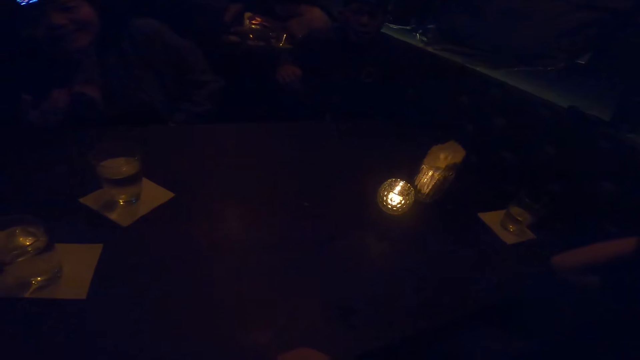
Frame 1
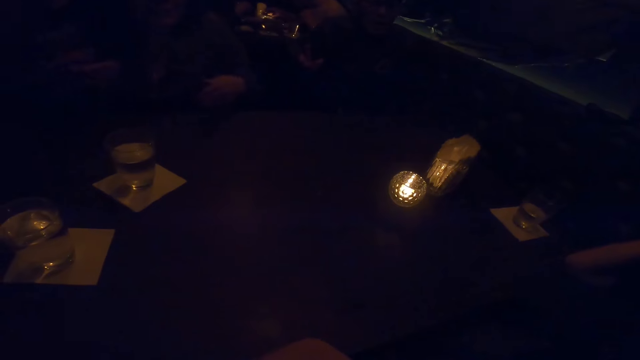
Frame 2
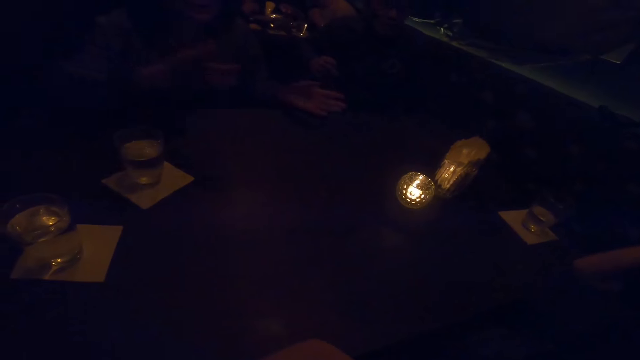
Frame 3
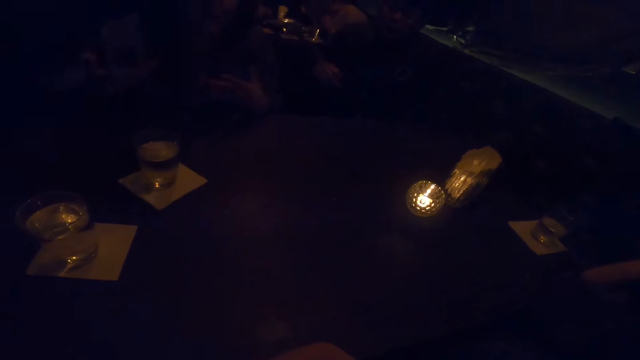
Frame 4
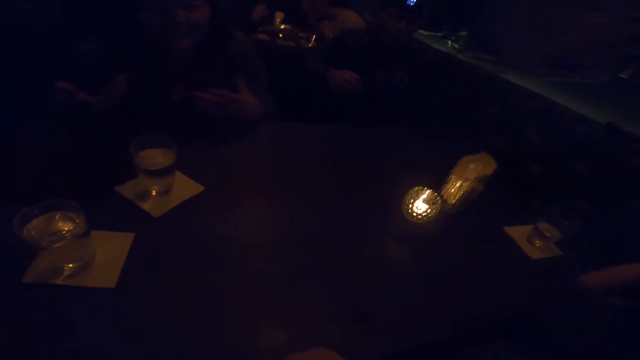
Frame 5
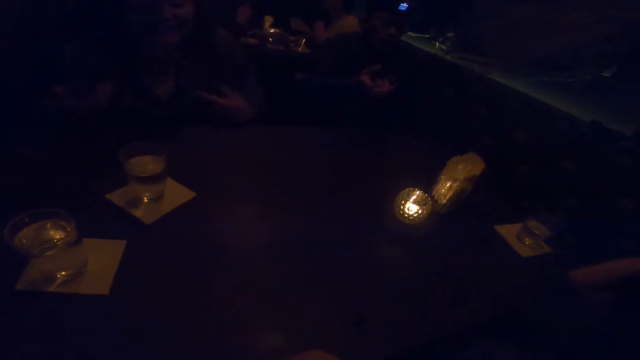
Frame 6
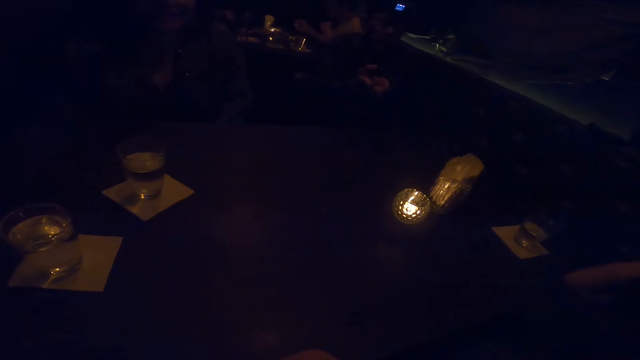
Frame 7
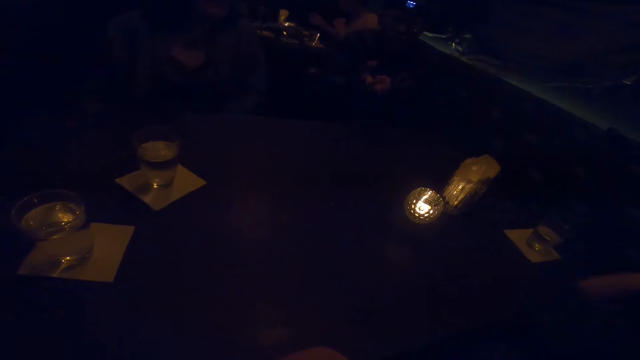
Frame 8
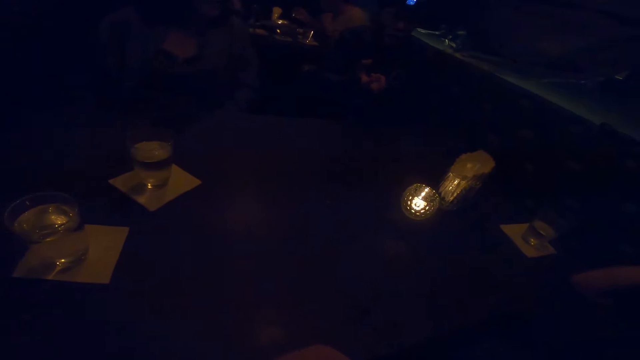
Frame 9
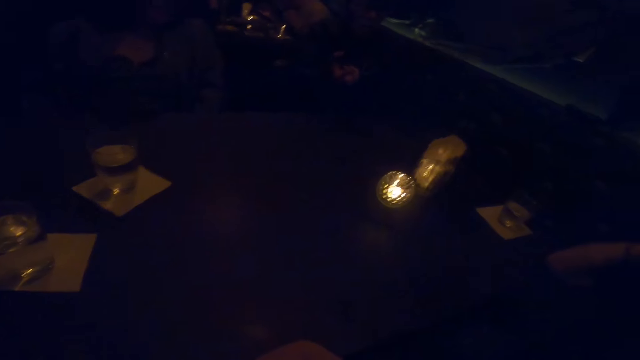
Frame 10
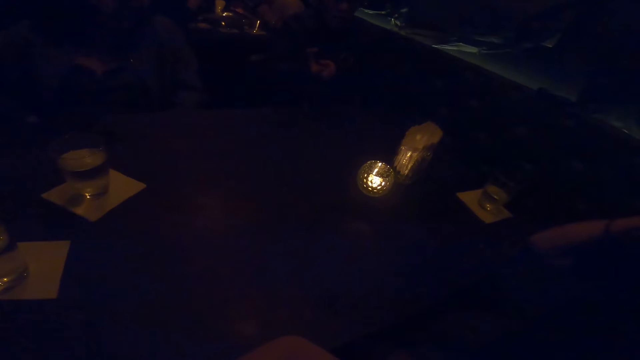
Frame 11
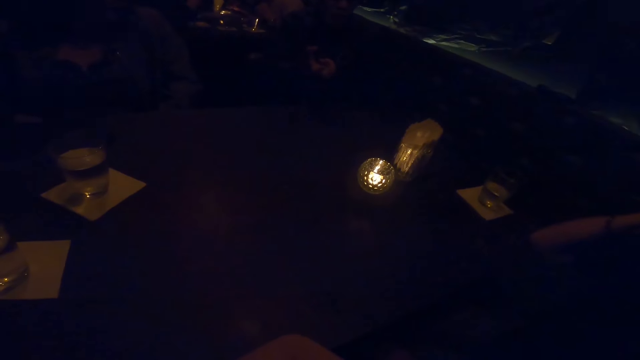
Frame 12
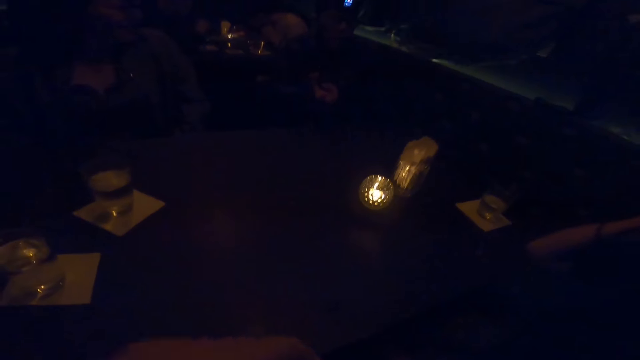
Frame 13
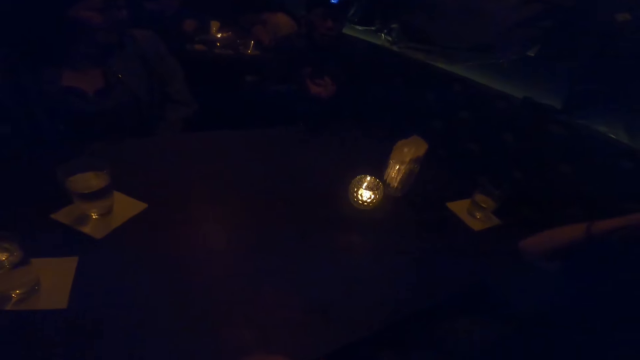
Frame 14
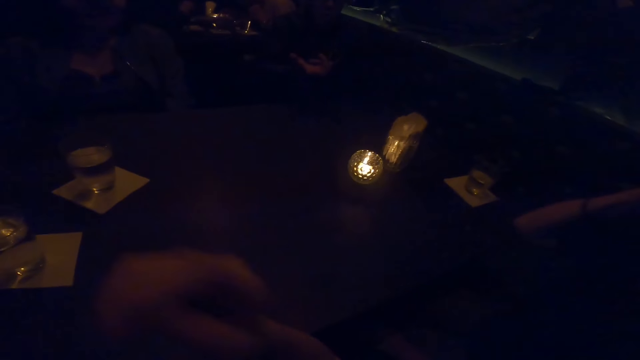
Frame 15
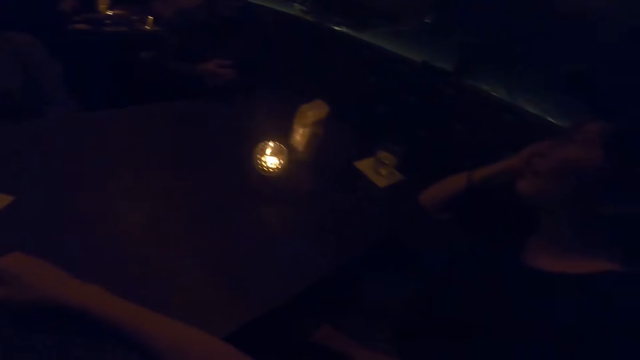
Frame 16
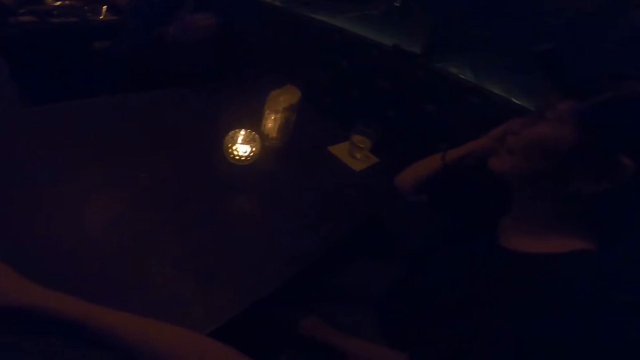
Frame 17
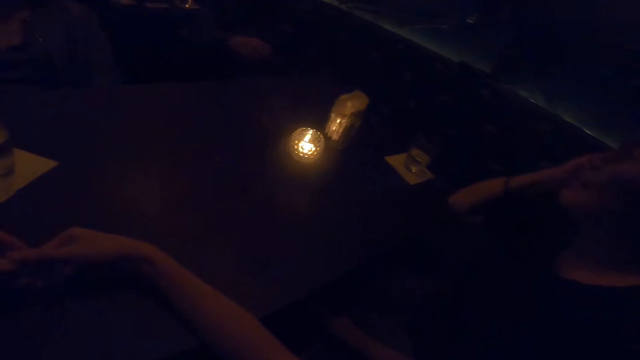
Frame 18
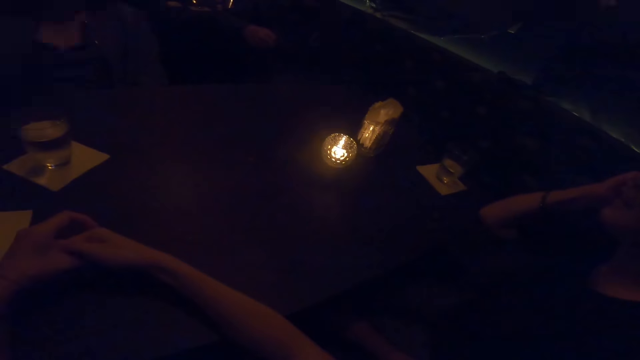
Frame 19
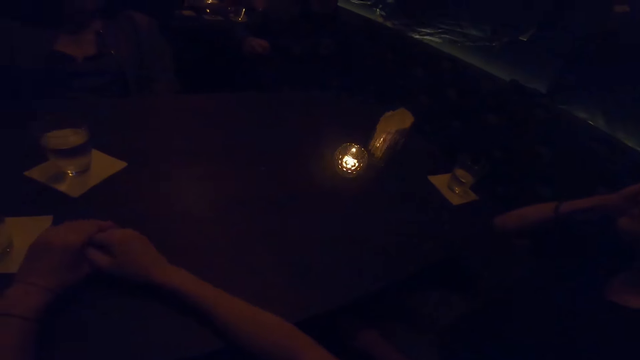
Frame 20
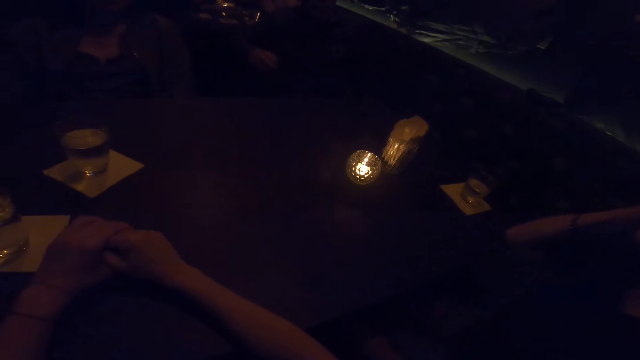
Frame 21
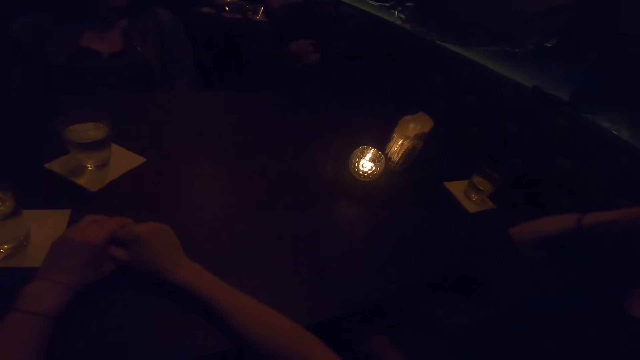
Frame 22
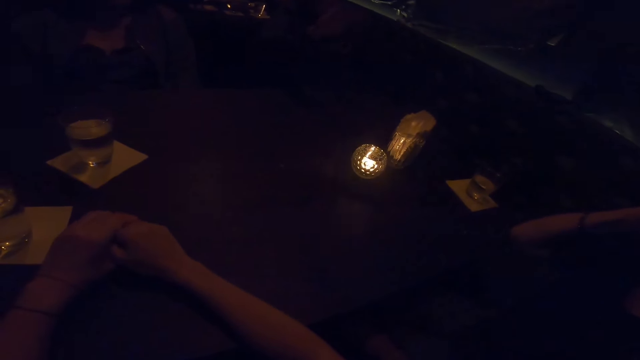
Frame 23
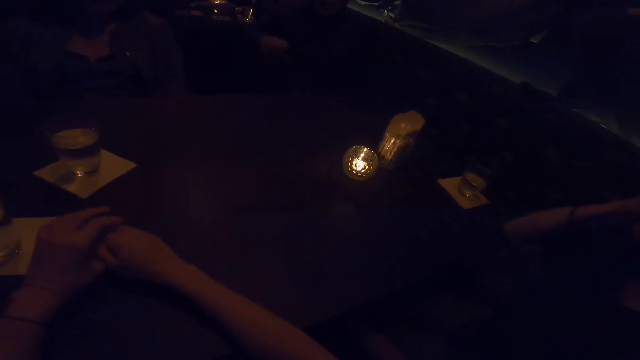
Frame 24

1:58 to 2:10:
The man converses with the camera wearer, the first woman and the other woman. The other woman speaks to the first woman and the camera wearer. The man converses with the first woman and the camera wearer. The camera wearer places her hands on the table. The man converses with the first woman and the camera wearer.

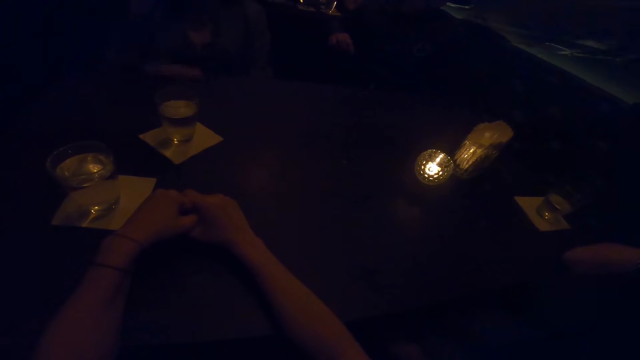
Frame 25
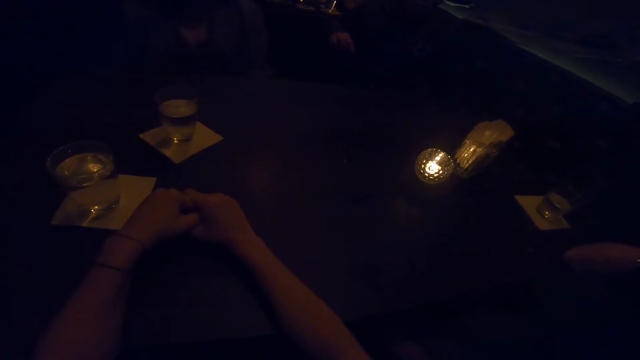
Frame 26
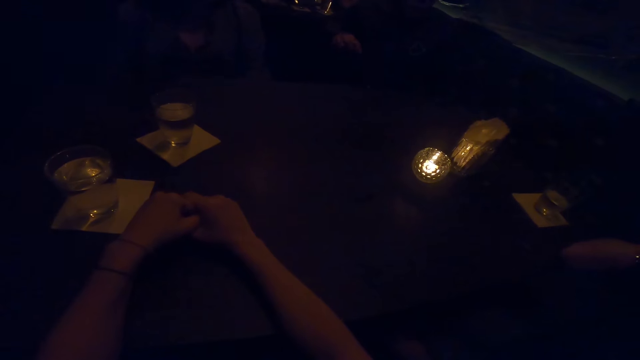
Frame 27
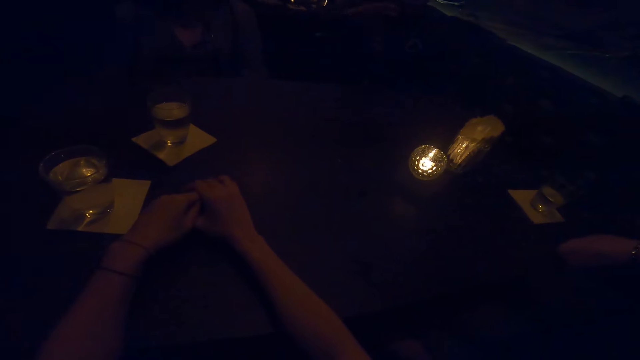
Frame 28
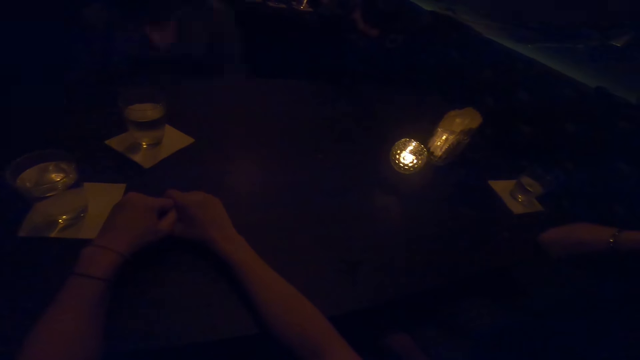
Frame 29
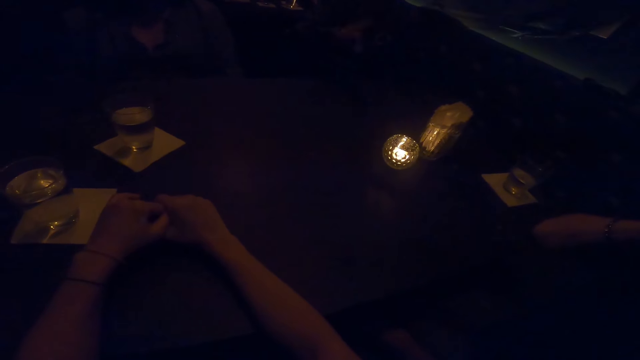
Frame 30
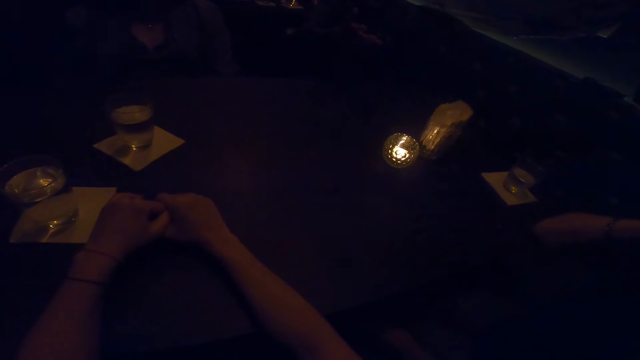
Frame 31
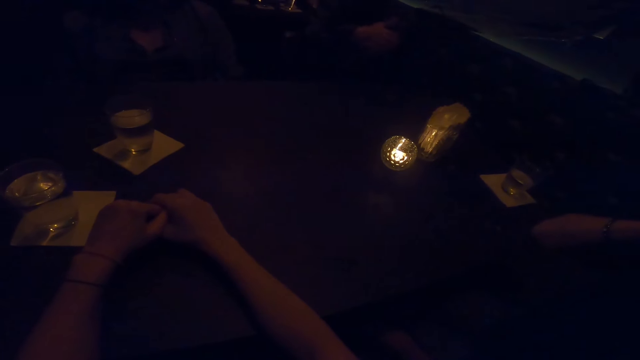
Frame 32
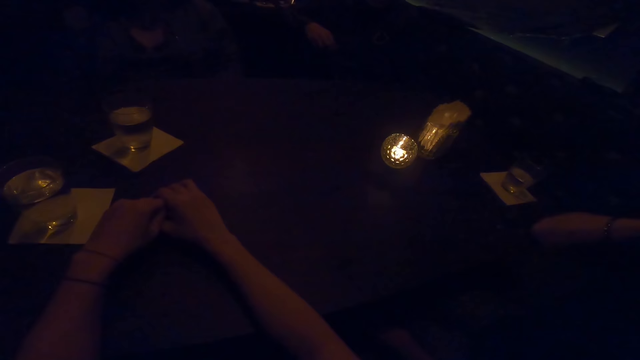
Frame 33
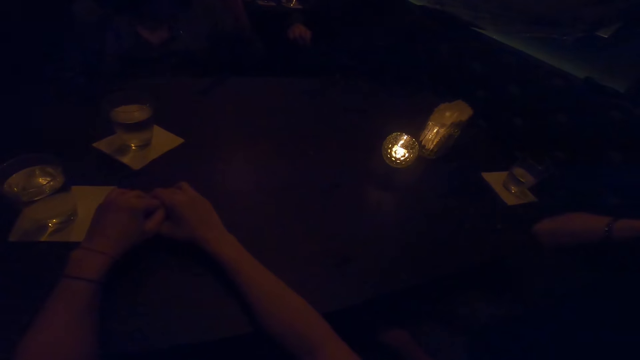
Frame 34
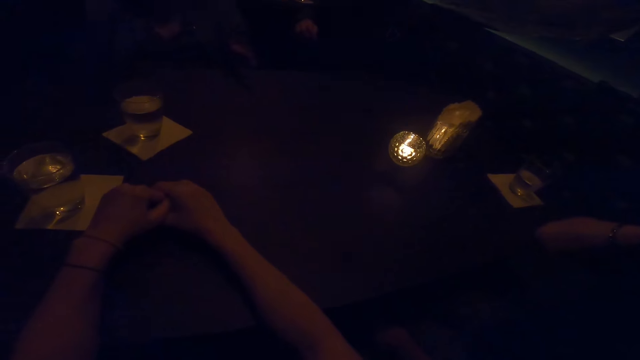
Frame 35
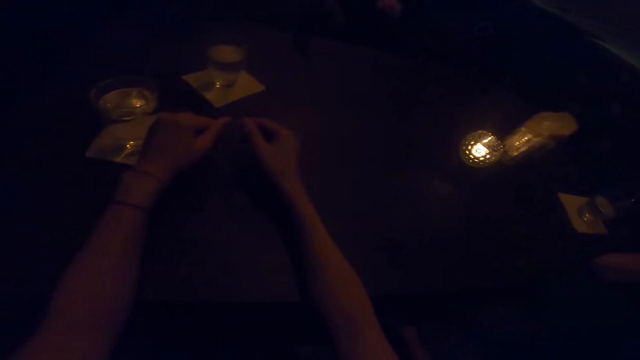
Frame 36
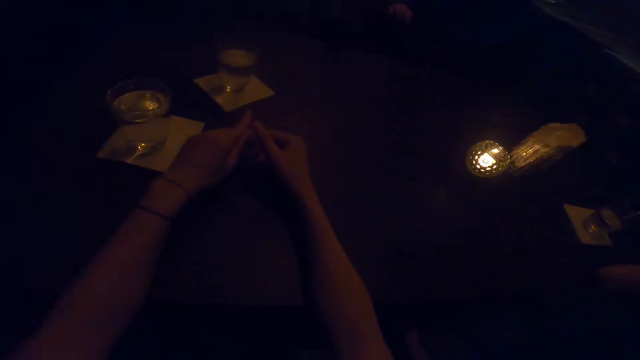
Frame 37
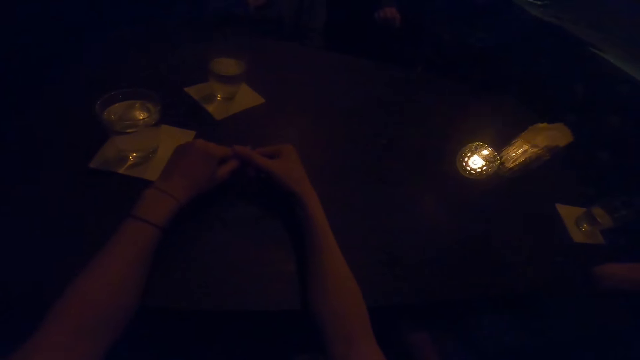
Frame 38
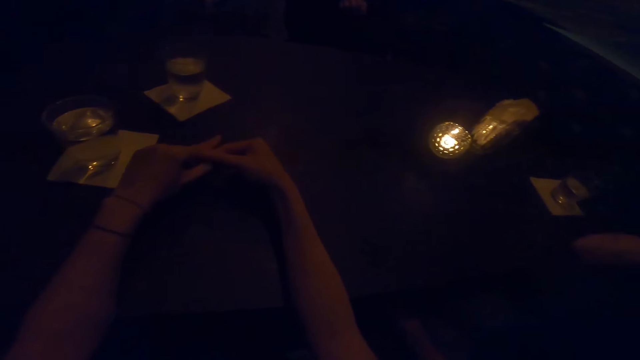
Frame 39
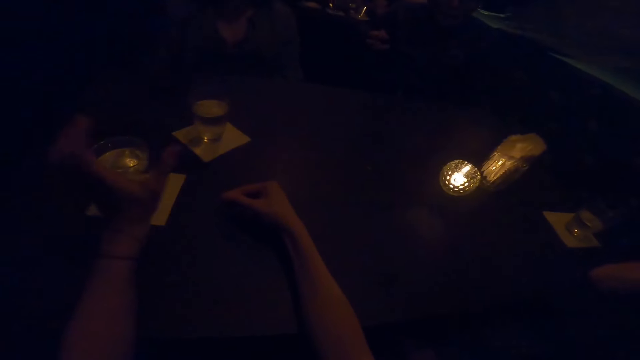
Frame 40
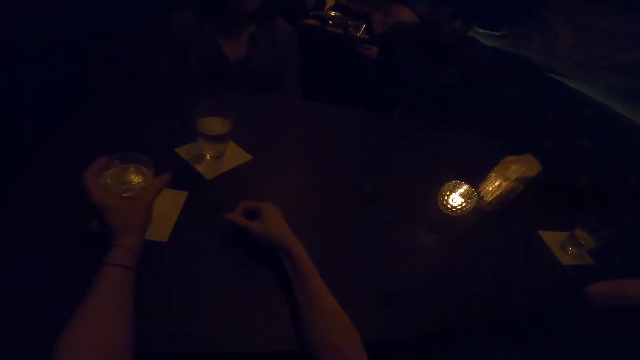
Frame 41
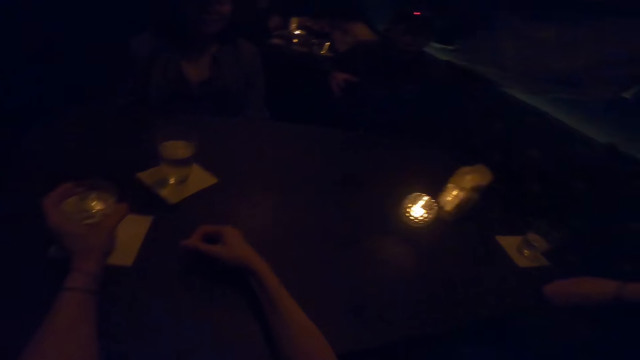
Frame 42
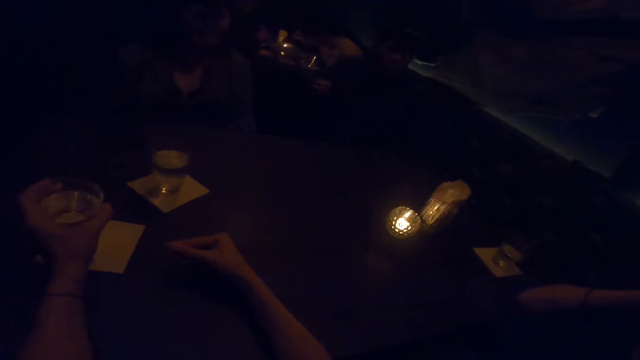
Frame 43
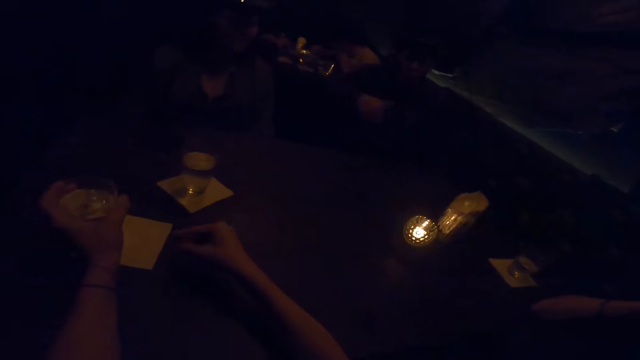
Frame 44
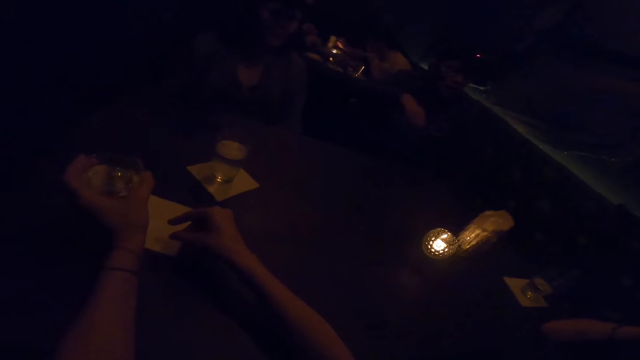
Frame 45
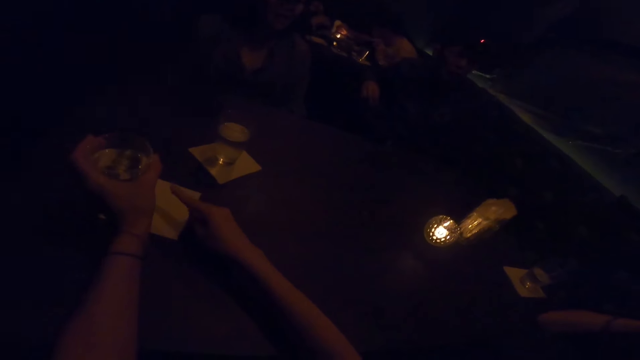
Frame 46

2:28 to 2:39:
The man makes gestures with his right hand and converses with the camera wearer, the first woman and the other woman. The other woman speaks to the first woman and the camera wearer. The man converses with the first woman and the camera wearer. The camera wearer holds a glass. She raises the glass of water from a tissue paper on the table with her left hand. The man converses with the first woman and the camera wearer. The camera wearer puts dirt on the tissue paper with her right hand. The man converses with the first woman and the camera wearer.
